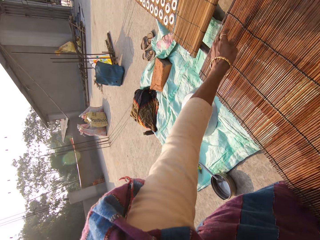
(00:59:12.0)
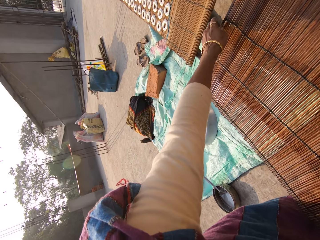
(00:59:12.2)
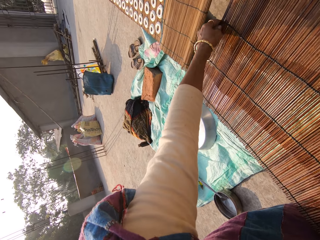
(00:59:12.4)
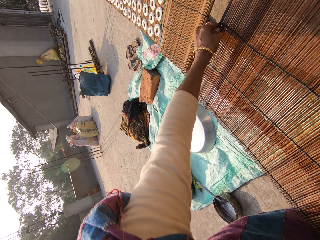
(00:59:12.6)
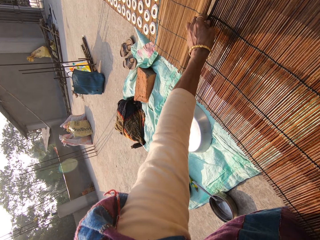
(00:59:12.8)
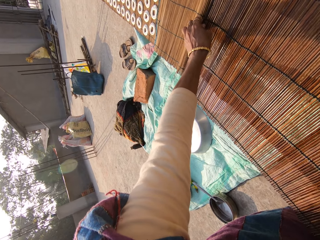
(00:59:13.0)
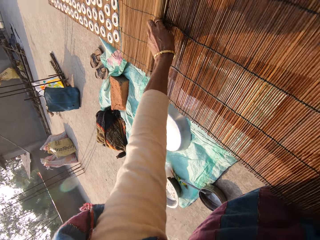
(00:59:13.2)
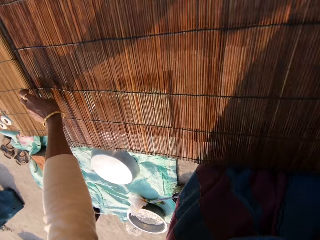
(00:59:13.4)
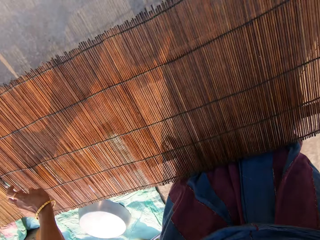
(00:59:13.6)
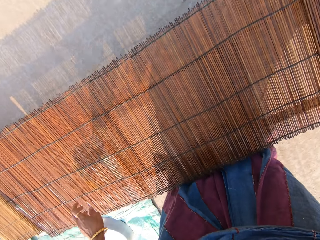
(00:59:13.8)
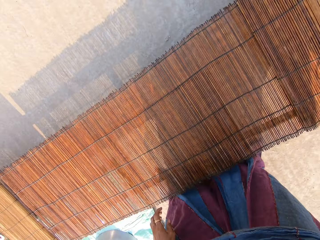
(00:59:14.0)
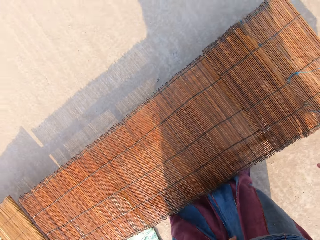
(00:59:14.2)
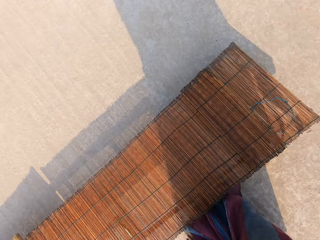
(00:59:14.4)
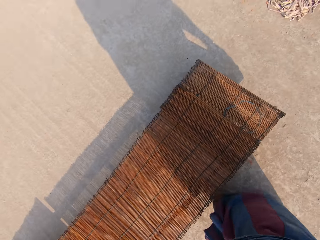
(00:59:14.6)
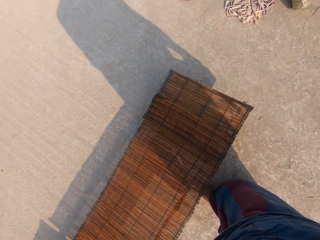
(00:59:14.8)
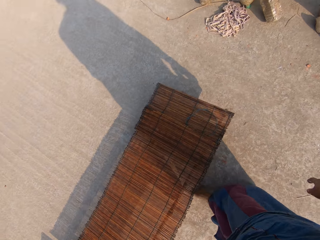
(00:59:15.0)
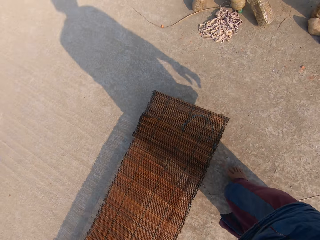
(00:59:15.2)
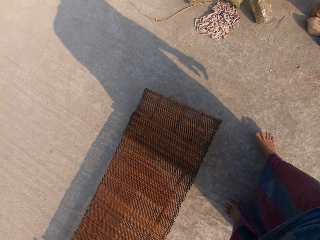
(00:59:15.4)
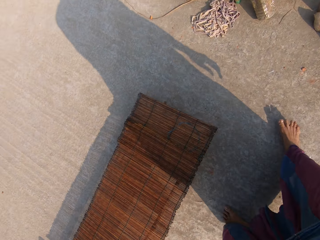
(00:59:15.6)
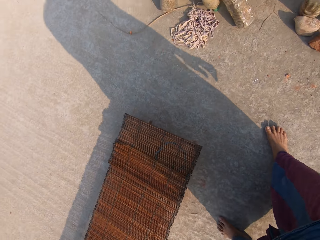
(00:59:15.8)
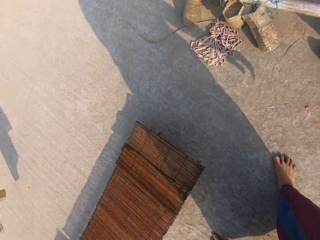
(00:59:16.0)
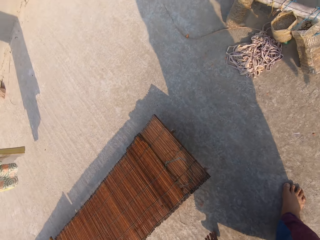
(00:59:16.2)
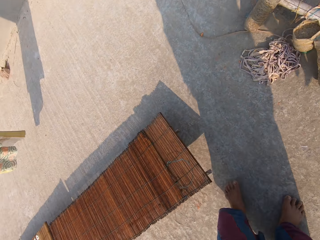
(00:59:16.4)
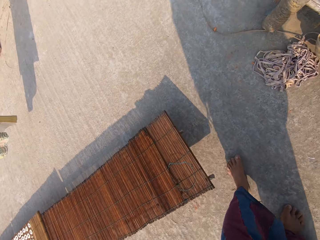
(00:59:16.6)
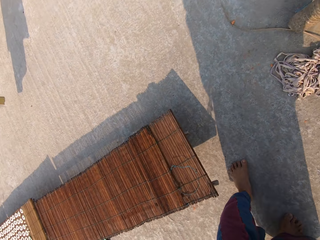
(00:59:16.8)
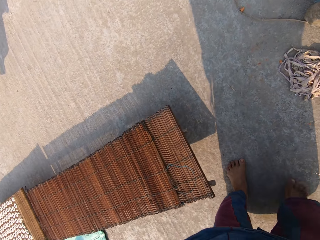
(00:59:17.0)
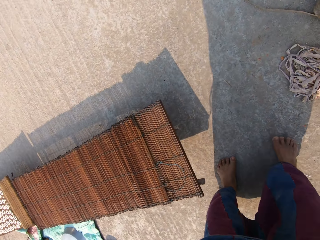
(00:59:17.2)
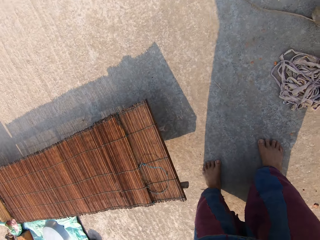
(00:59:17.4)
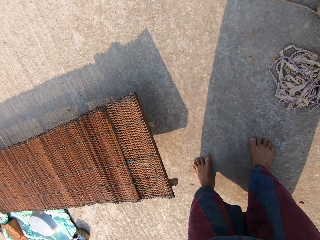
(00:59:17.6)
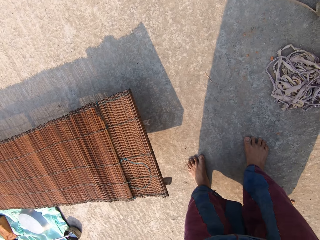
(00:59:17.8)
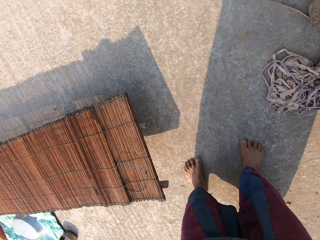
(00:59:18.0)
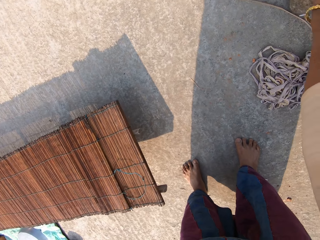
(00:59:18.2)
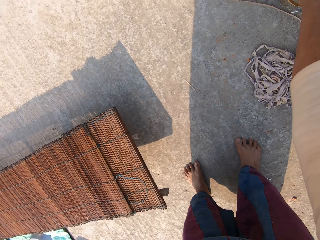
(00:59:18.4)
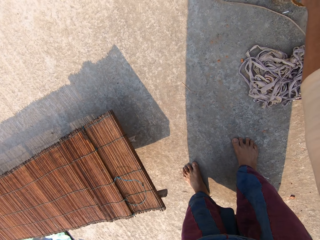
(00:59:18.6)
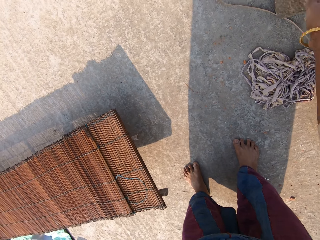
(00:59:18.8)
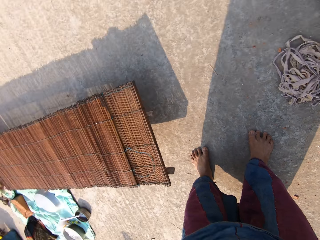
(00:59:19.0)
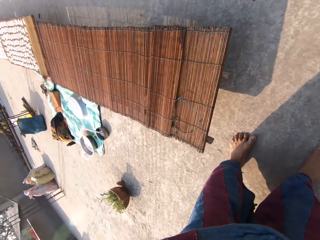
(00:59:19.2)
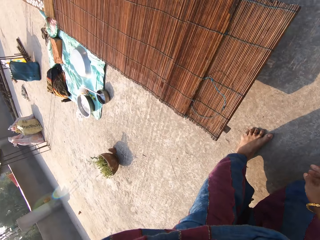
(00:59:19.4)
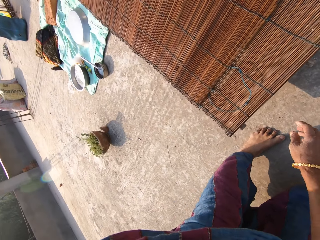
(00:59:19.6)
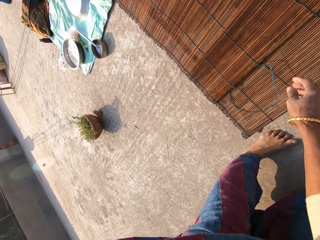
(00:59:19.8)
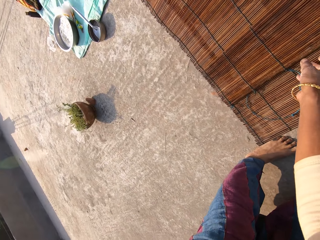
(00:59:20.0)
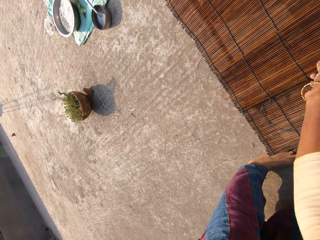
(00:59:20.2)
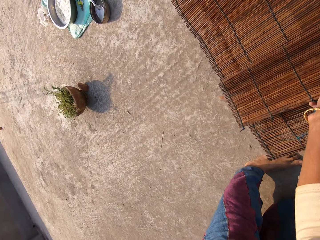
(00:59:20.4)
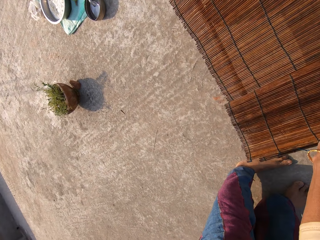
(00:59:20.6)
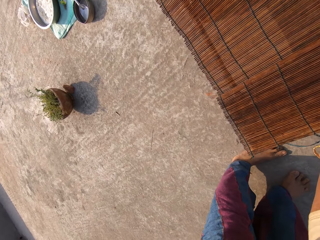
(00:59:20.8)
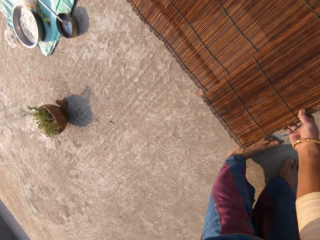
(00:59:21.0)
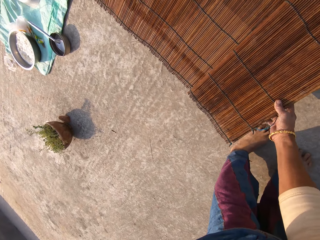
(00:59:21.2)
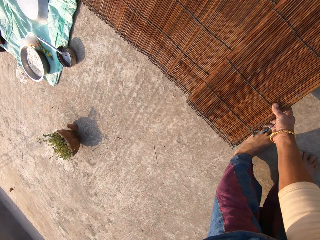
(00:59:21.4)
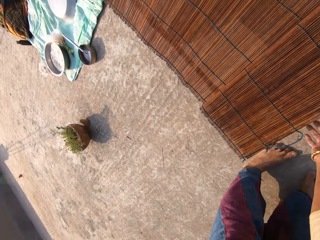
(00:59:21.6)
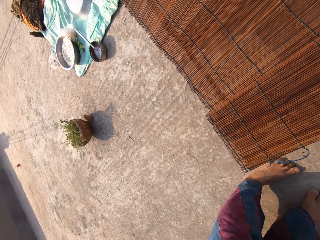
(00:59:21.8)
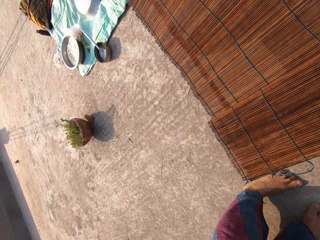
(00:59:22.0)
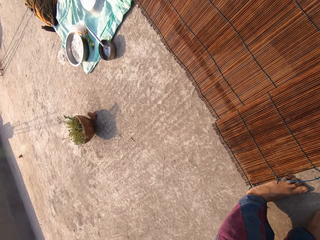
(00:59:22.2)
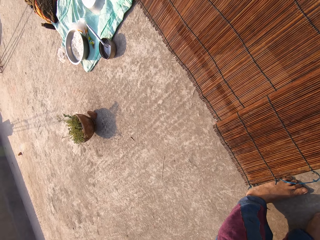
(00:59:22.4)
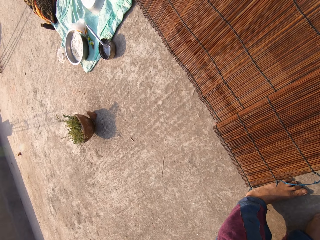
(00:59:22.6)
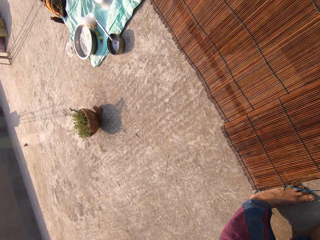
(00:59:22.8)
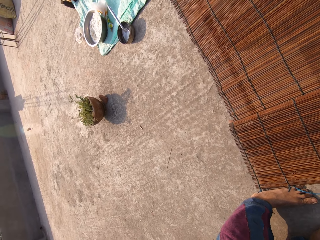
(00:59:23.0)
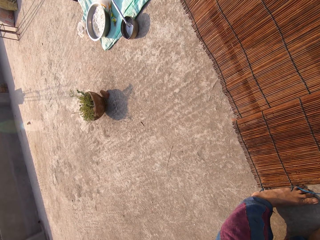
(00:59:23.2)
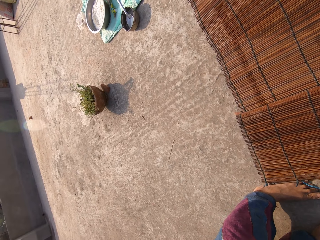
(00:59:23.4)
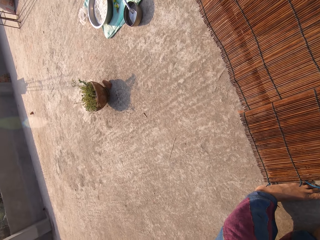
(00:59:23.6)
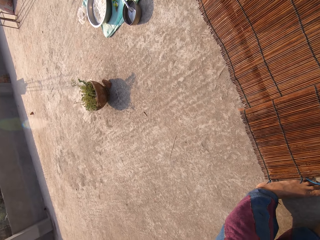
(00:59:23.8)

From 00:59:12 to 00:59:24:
The camera wearer moves the mat on something. They walk around. They touch something. They move the mat. They do something.

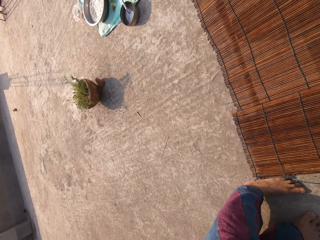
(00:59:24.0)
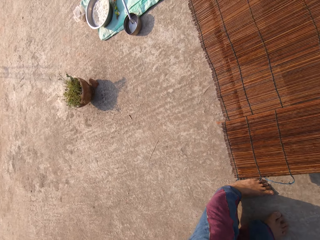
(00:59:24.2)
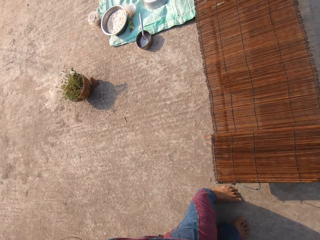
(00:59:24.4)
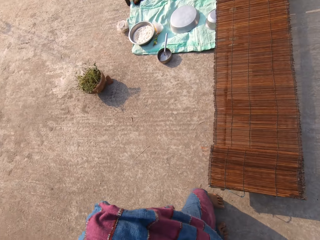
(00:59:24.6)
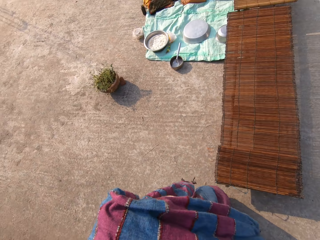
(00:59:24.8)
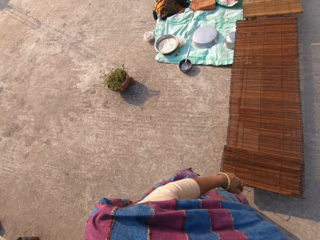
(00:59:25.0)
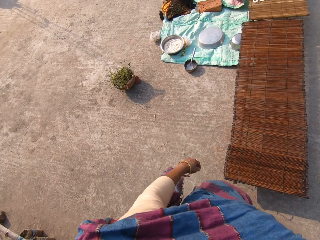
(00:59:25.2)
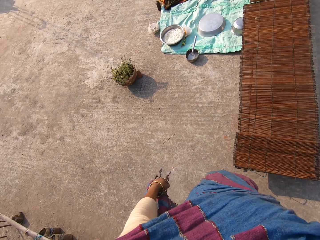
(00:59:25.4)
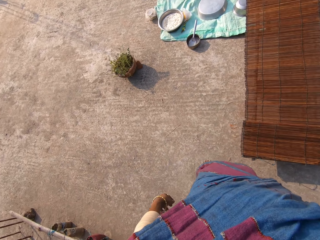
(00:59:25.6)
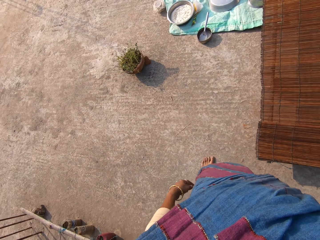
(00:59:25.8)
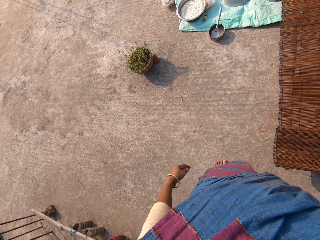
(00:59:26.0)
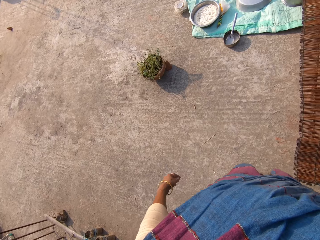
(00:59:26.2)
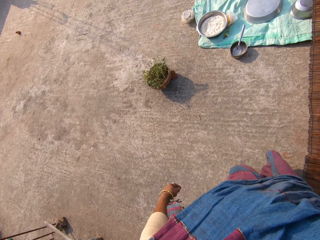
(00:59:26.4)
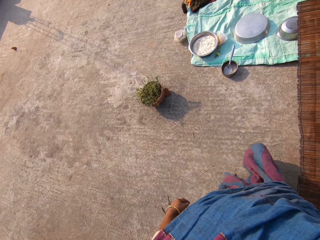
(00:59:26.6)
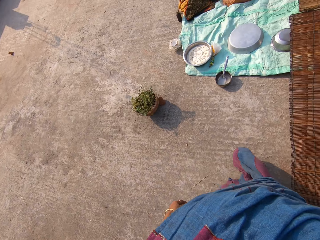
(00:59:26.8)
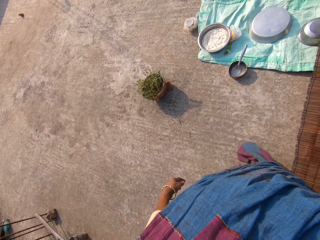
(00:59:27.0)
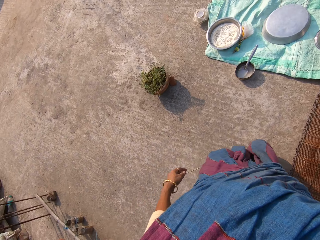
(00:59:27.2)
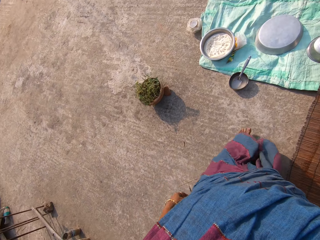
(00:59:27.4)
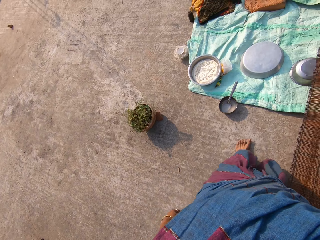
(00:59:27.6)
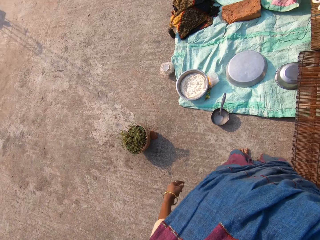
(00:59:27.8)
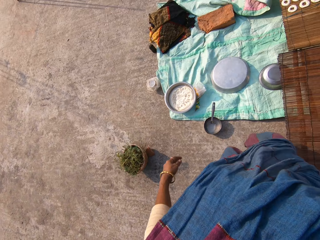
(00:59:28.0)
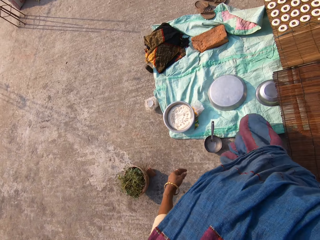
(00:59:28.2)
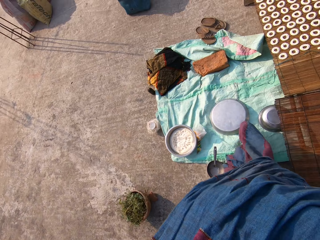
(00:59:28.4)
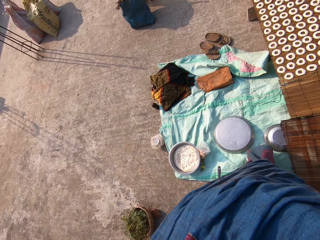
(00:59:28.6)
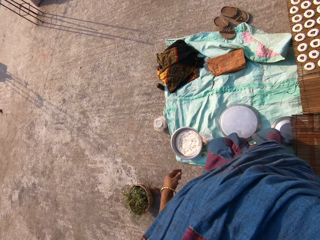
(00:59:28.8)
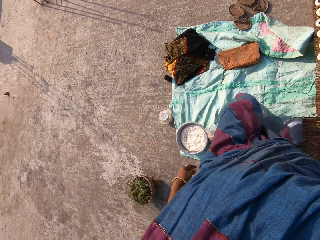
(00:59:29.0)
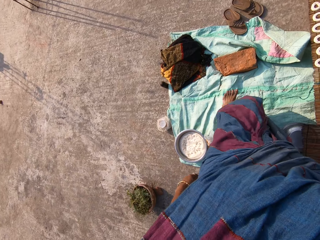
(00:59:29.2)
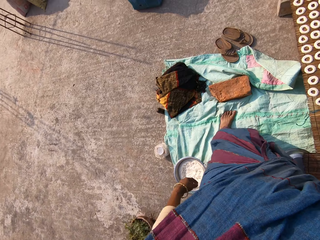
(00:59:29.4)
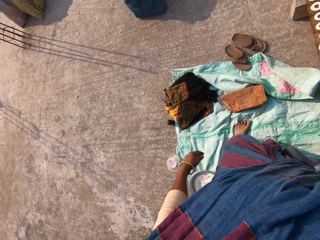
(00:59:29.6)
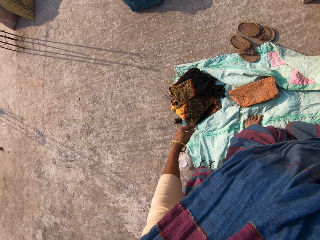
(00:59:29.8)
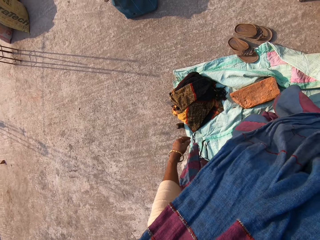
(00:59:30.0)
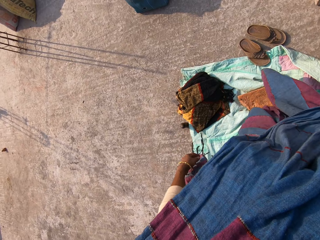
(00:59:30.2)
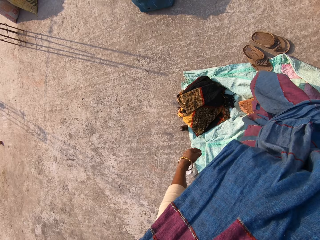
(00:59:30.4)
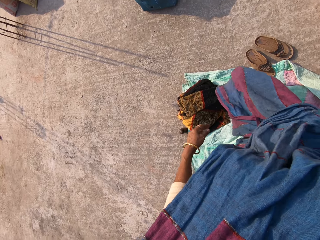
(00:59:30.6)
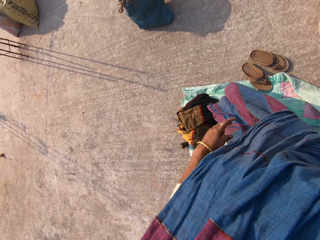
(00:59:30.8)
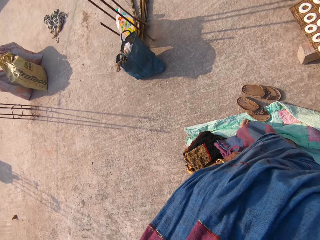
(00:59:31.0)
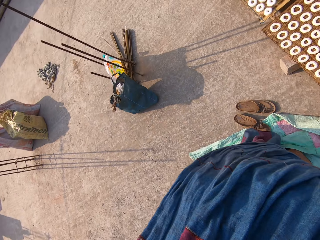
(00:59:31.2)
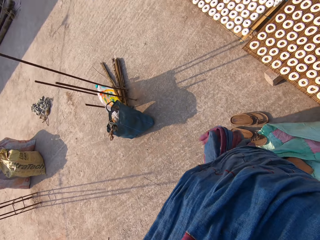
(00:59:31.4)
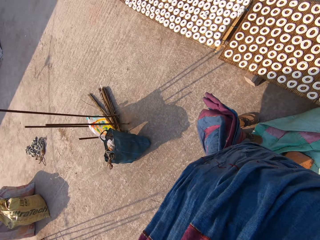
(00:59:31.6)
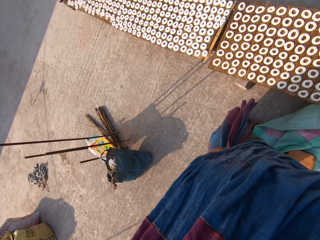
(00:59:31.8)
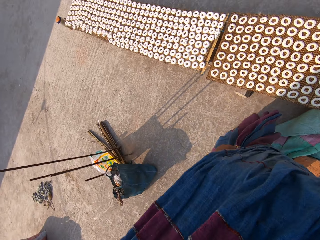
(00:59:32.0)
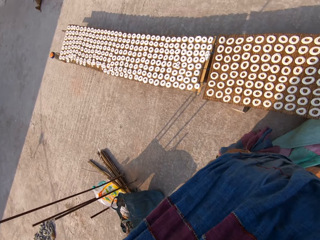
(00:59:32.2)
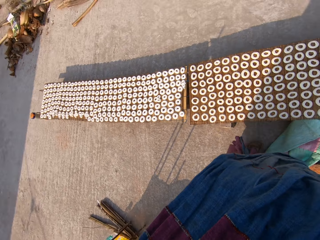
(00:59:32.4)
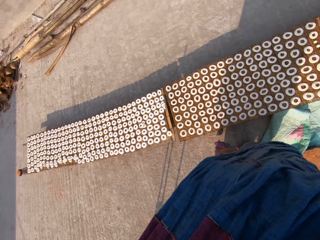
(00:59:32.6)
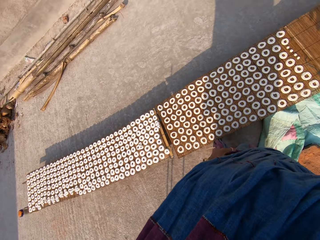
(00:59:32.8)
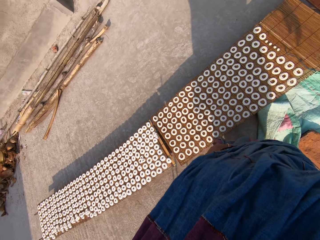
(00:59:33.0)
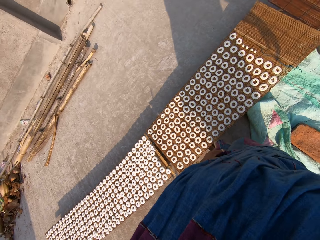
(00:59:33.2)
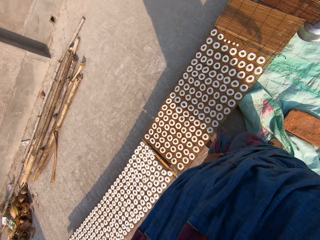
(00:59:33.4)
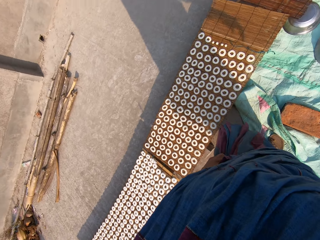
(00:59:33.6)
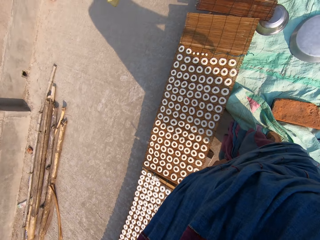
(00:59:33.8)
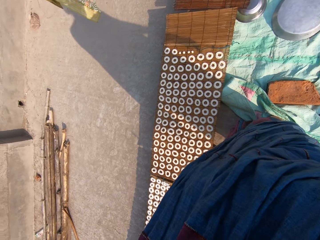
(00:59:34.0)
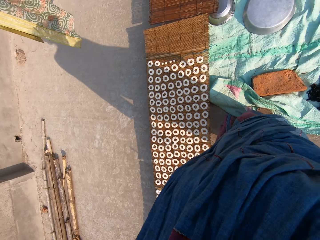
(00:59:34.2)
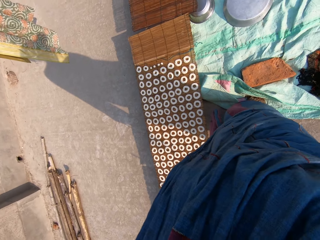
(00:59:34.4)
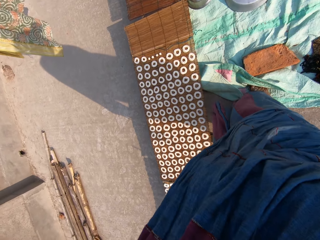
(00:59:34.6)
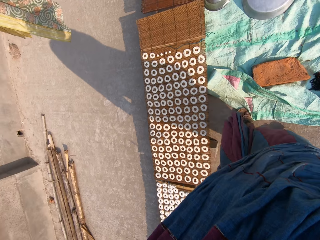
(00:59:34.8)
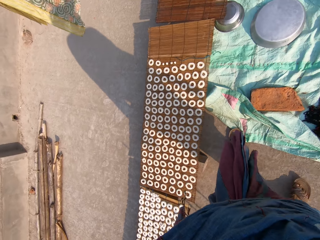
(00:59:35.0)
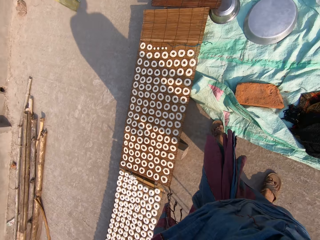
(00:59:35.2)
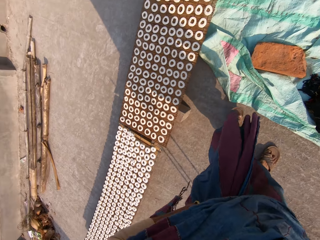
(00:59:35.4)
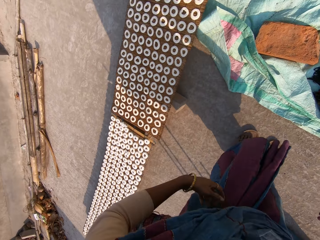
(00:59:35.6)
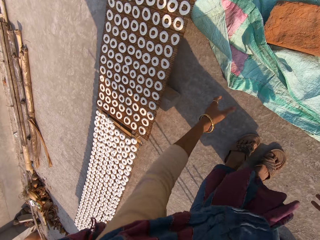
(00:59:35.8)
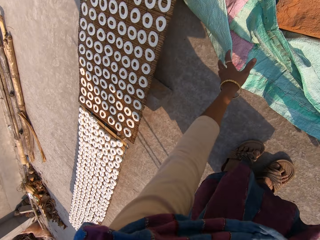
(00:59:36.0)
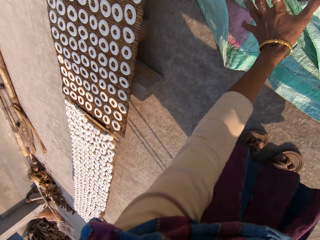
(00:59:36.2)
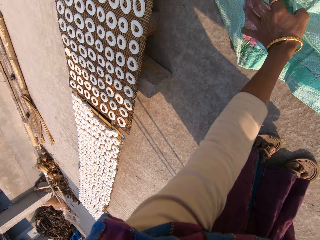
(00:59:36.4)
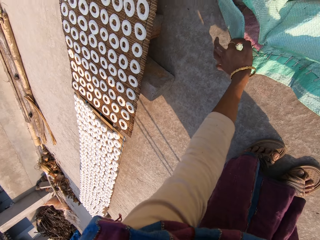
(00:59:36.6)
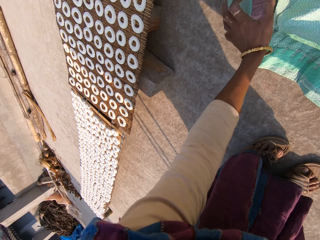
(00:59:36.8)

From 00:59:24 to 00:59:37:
The camera wearer walks around. She puts her slippers on. She bends towards the manila paper. She moves the manila paper on the floor. She pulls a sack on the ground with both hands.
